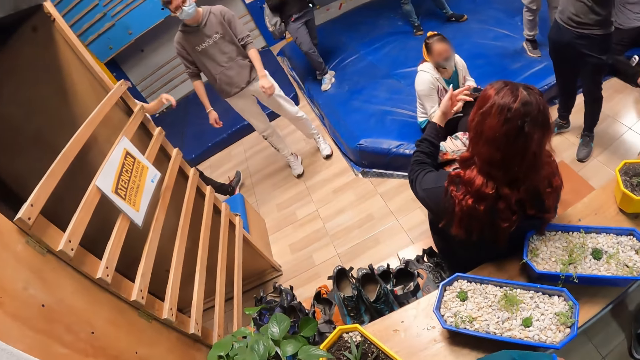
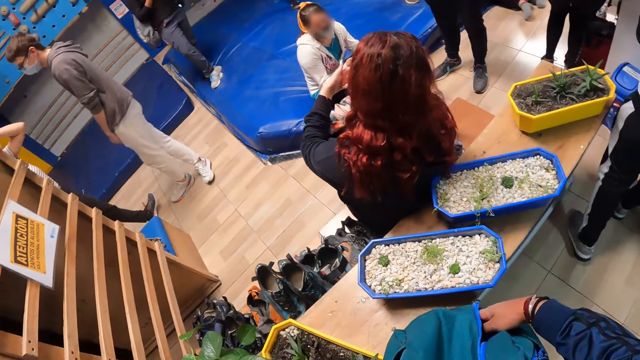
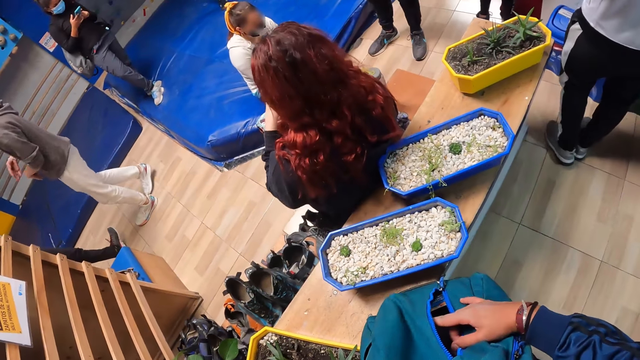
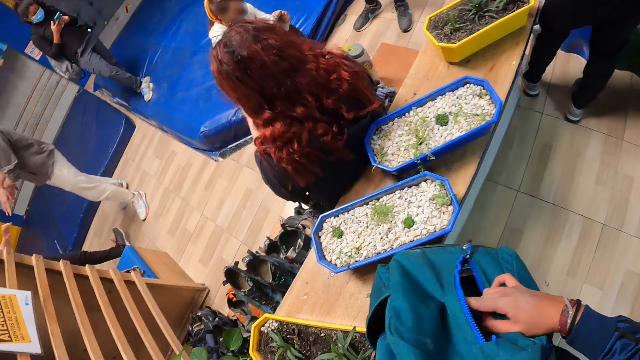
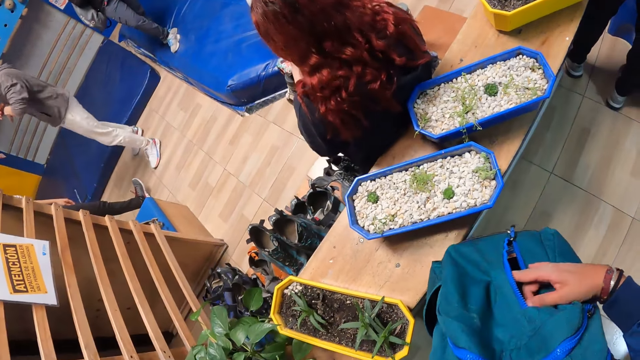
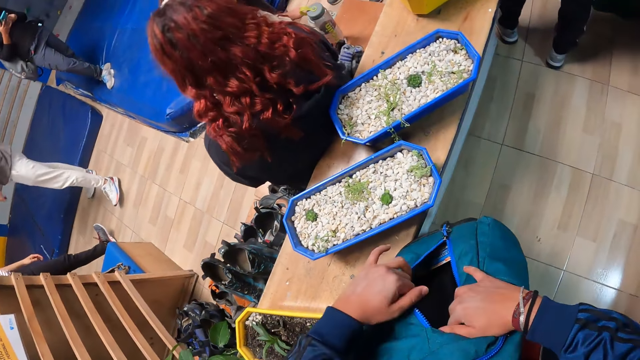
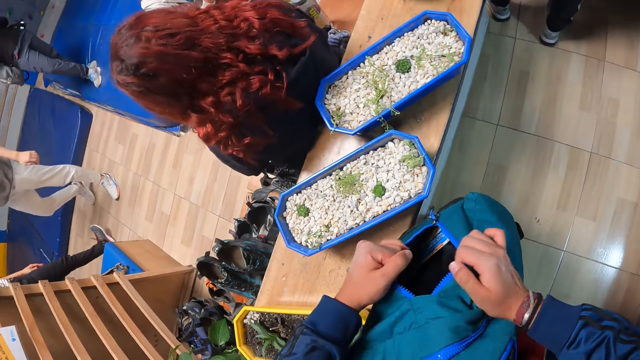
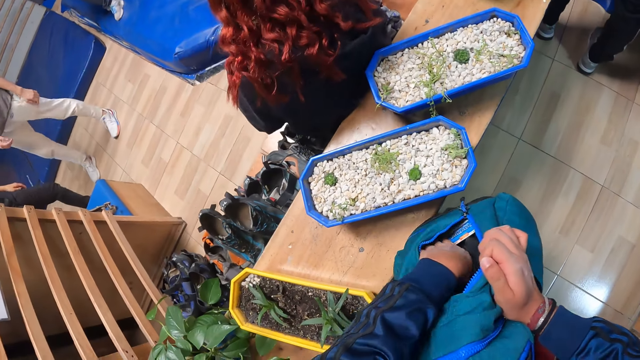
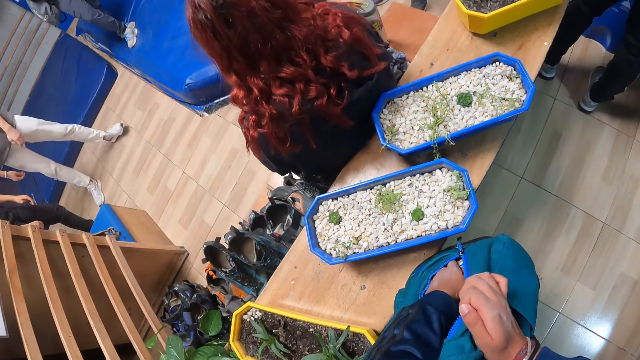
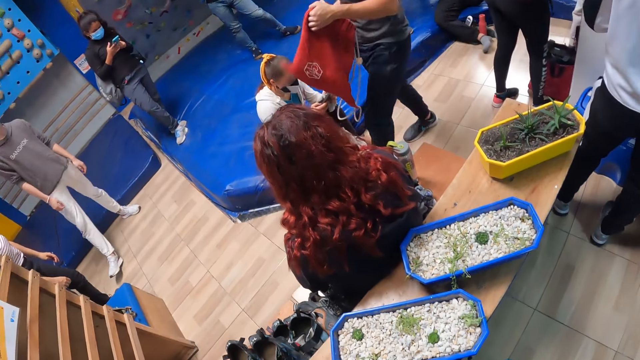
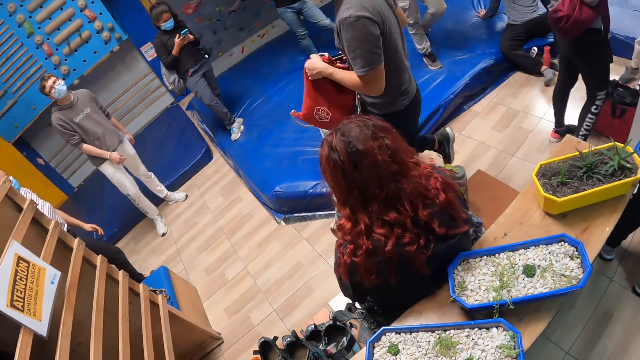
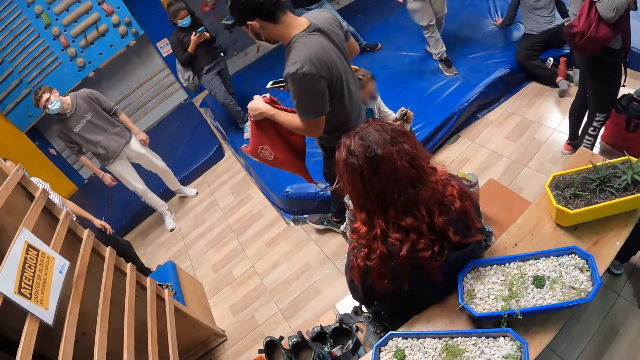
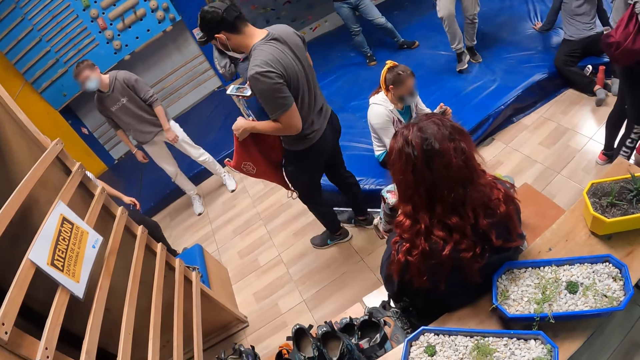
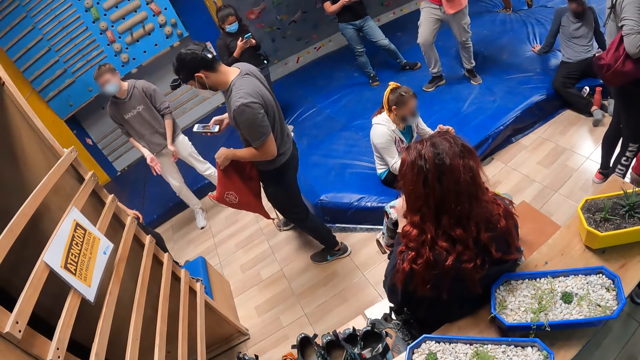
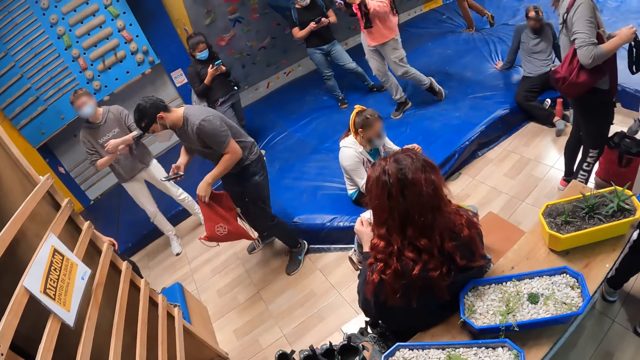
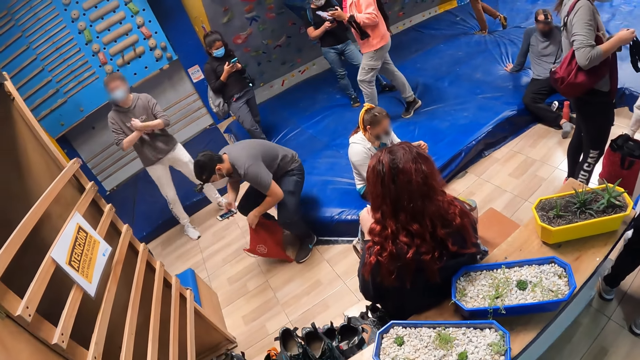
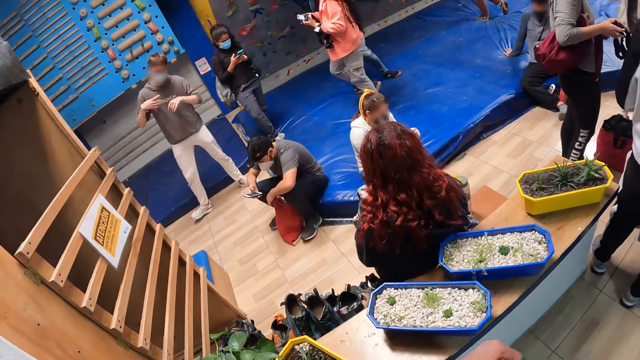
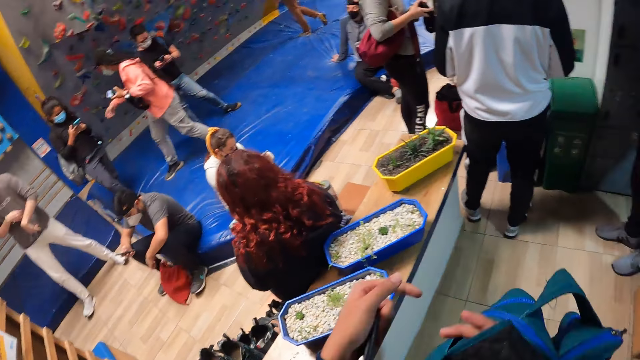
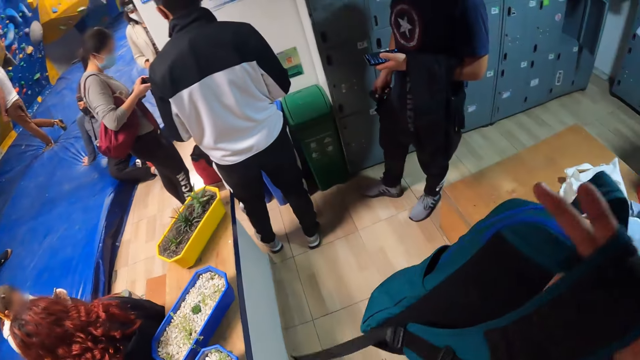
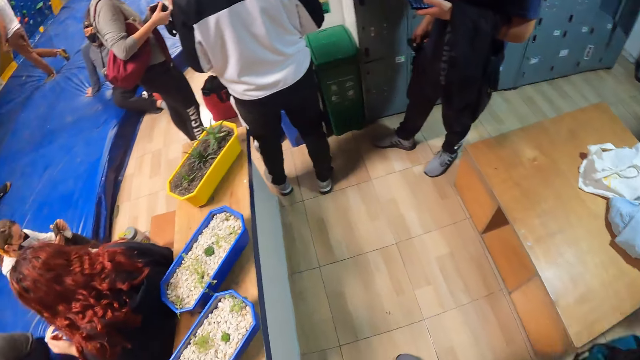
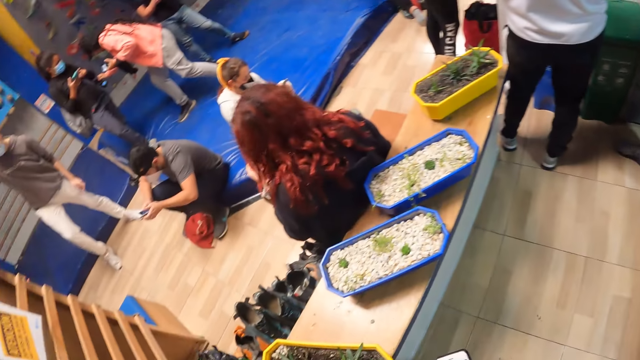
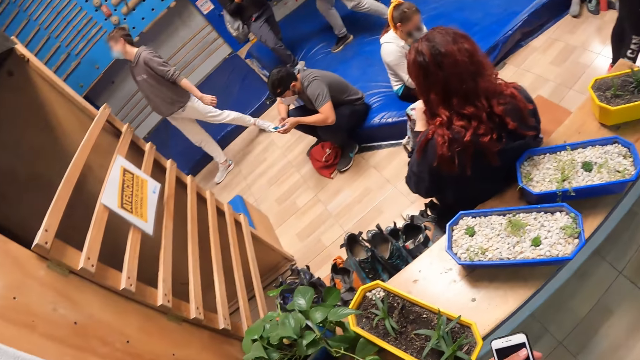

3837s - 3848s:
The camera wearer removes something from the bag. He puts his left hand inside the backpack. A man presses a phone with his right hand and sits on a bouldering mat. A woman interacts with another woman. The camera wearer wears the backpack on his back.

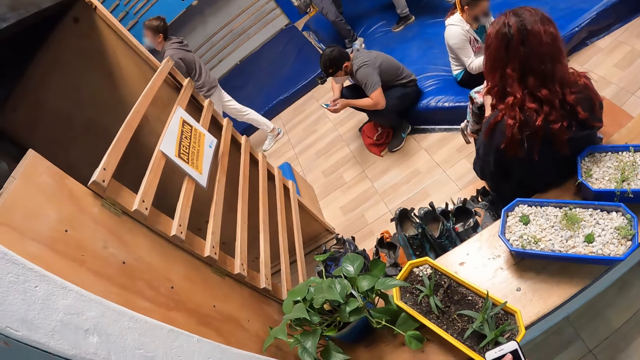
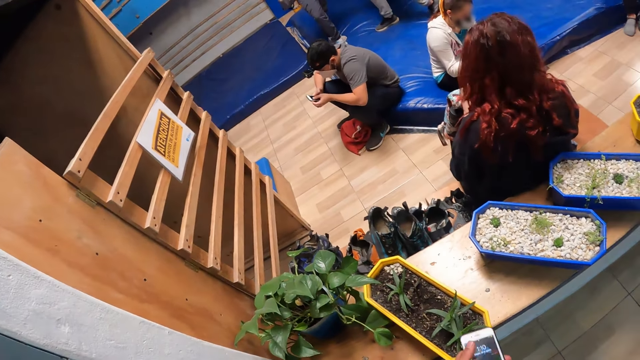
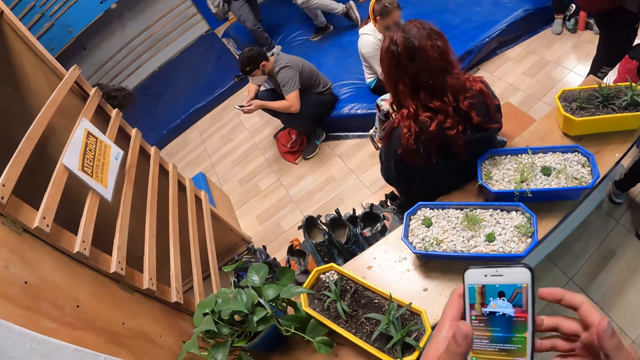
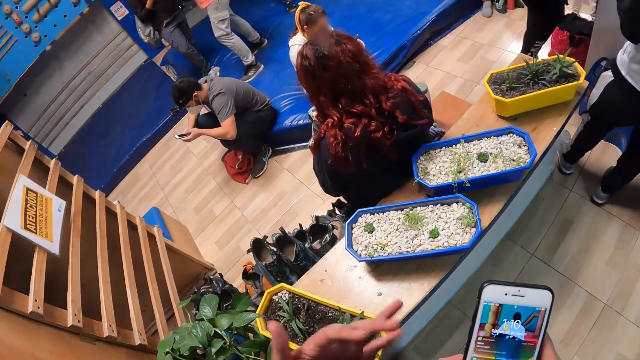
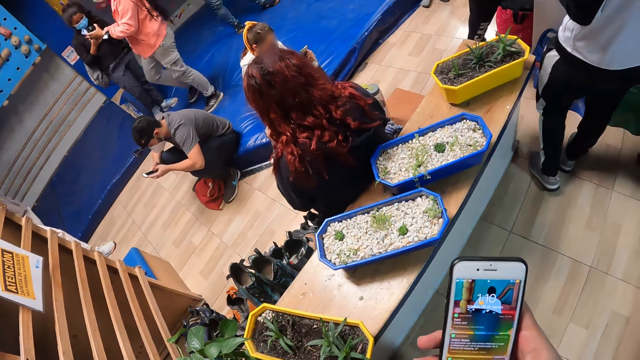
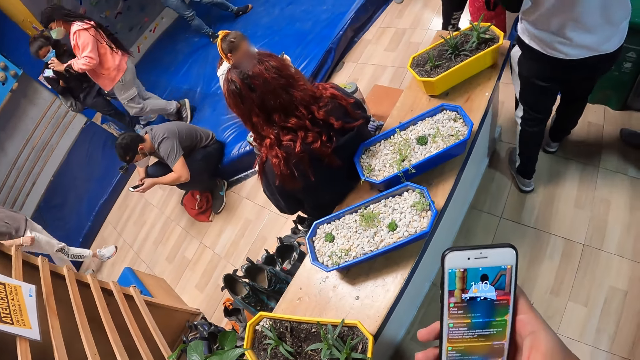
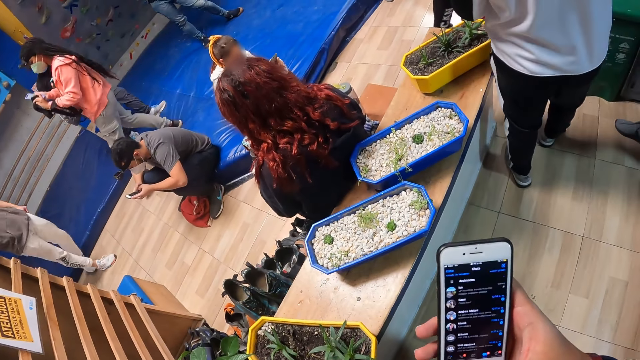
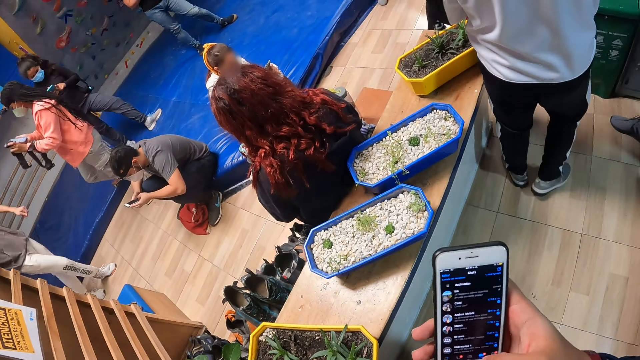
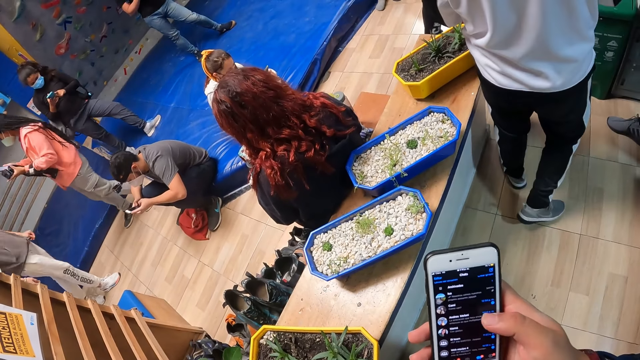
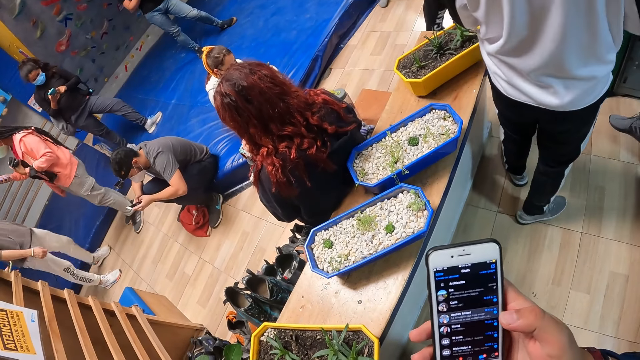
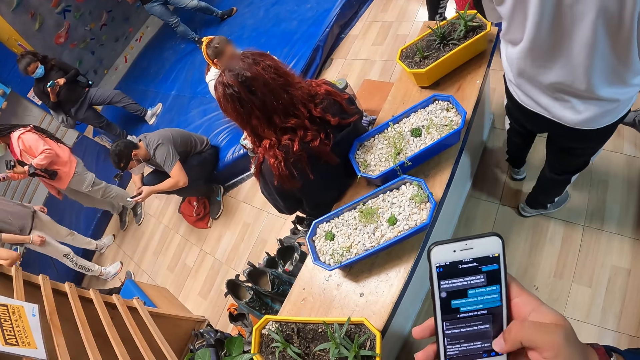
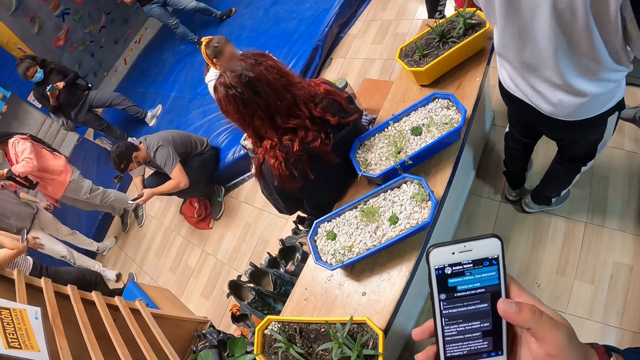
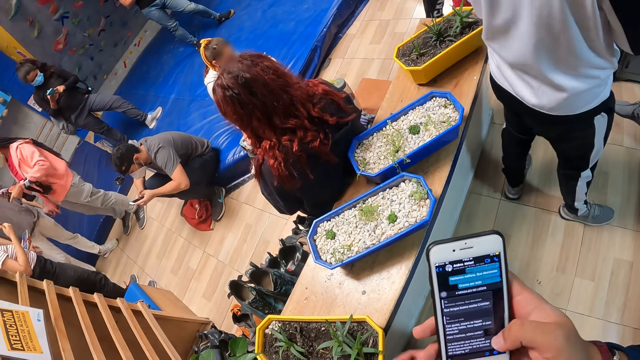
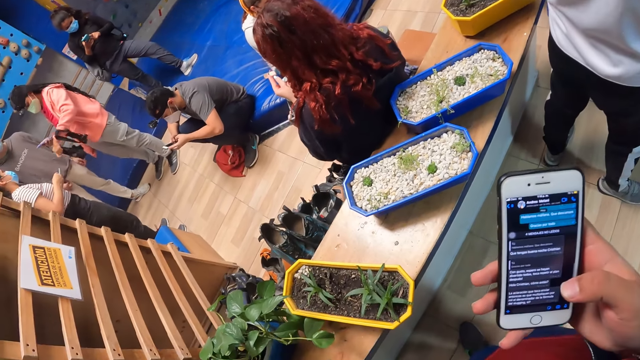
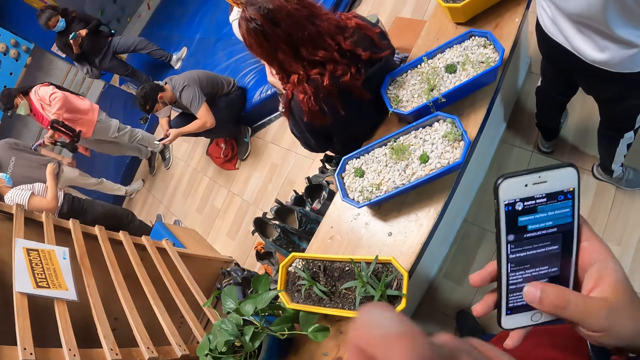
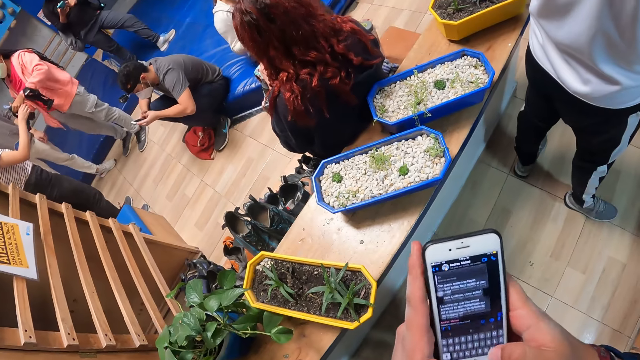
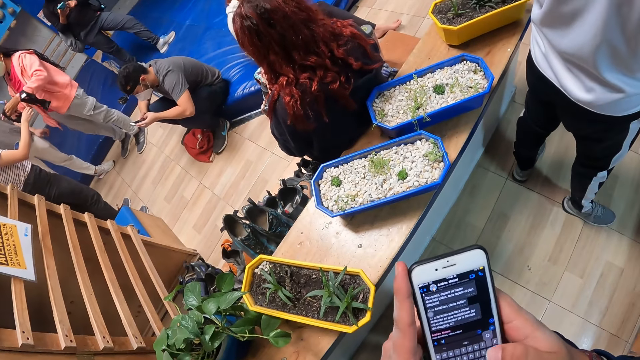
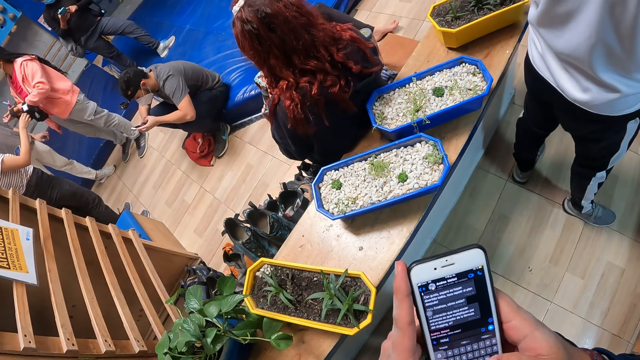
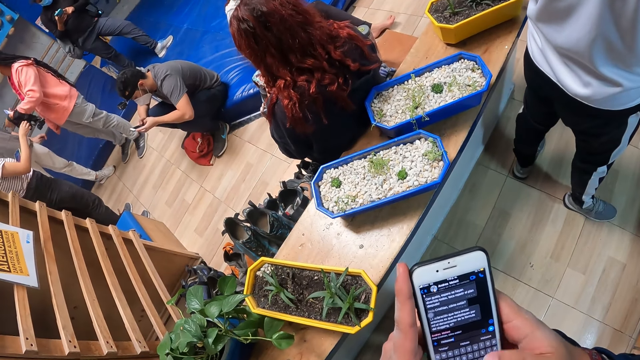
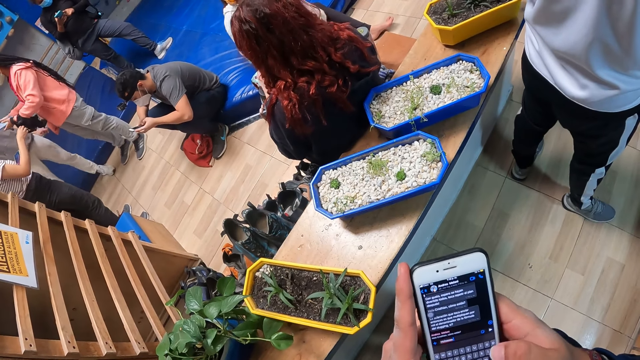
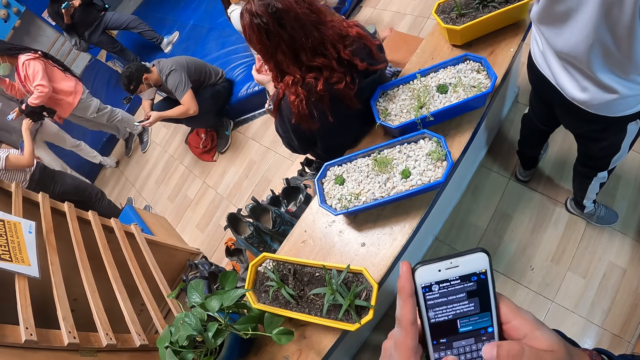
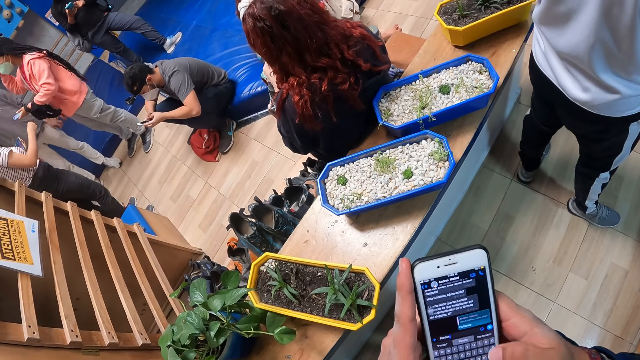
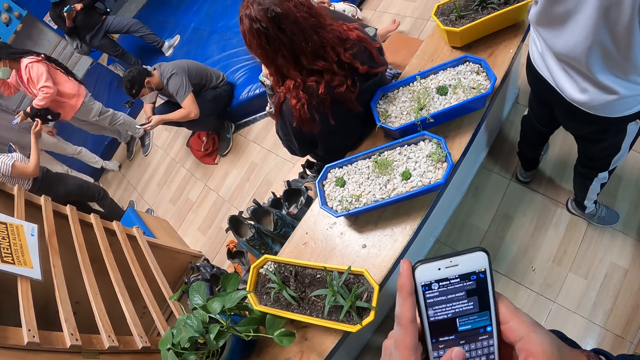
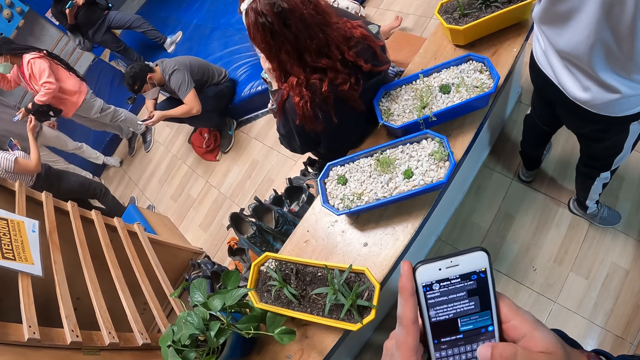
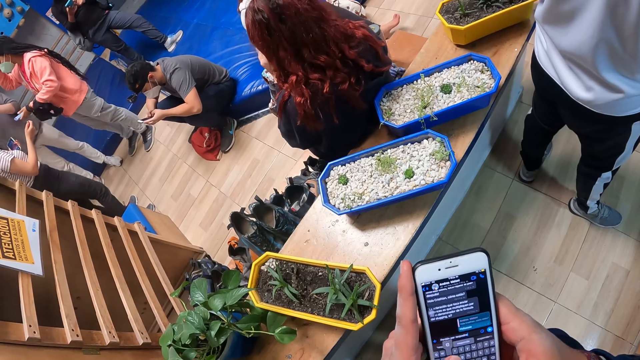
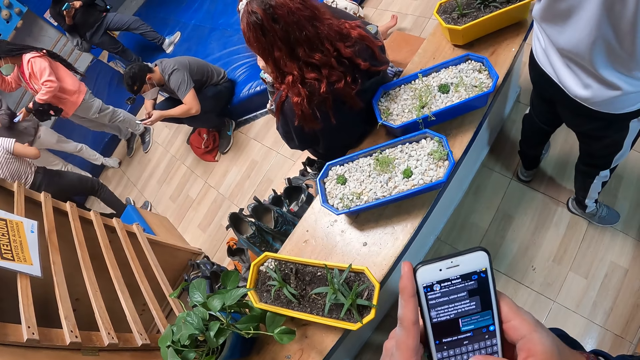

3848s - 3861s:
The camera wearer uses his phone. He moves the phone from his left hand to his right hand. He shakes his left hand. He presses the phone with his right hand. He presses the phone with both hands.
